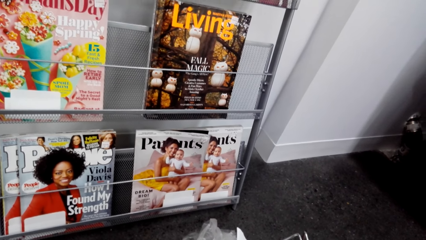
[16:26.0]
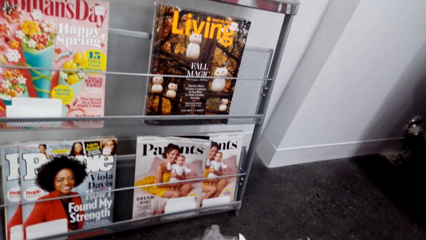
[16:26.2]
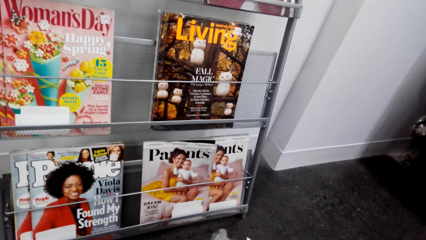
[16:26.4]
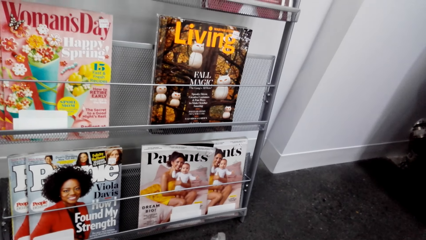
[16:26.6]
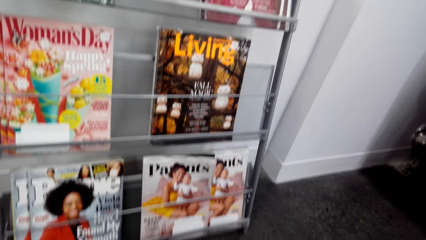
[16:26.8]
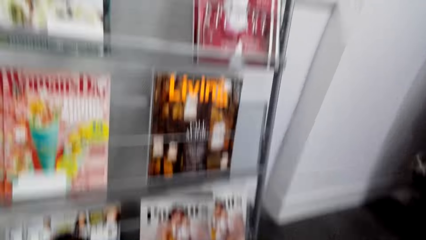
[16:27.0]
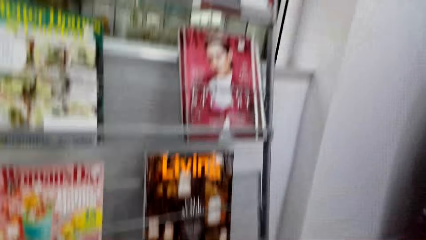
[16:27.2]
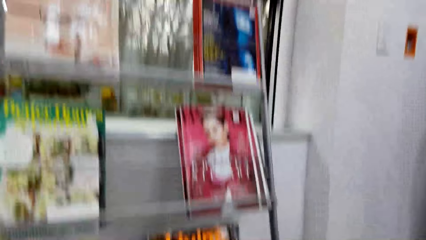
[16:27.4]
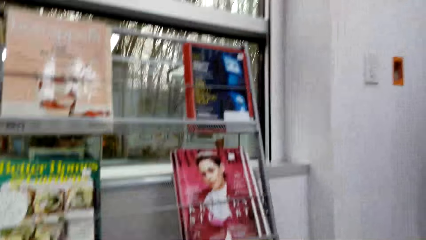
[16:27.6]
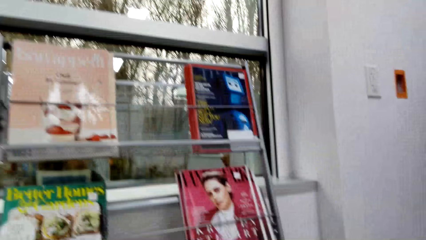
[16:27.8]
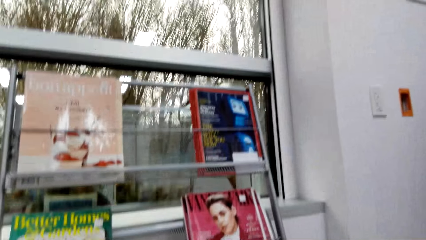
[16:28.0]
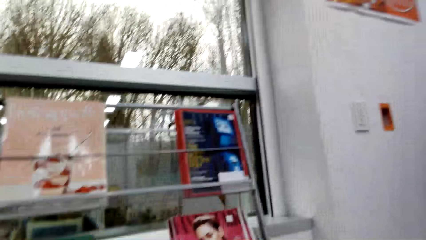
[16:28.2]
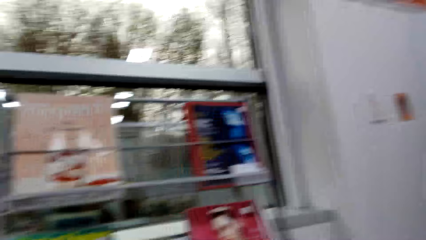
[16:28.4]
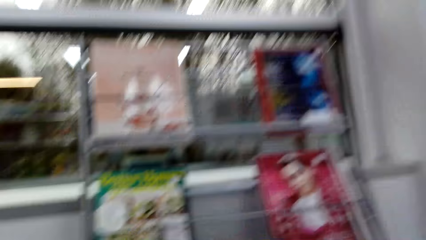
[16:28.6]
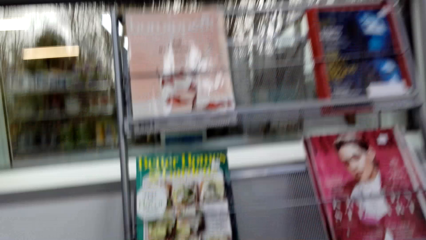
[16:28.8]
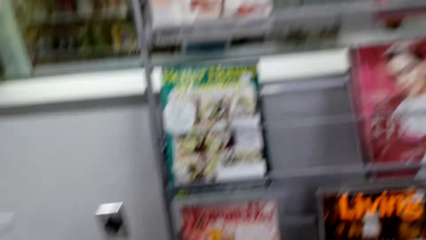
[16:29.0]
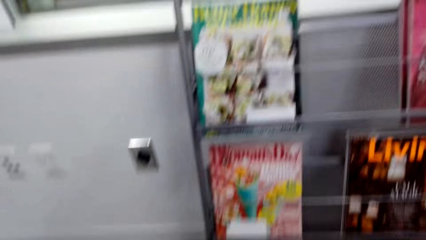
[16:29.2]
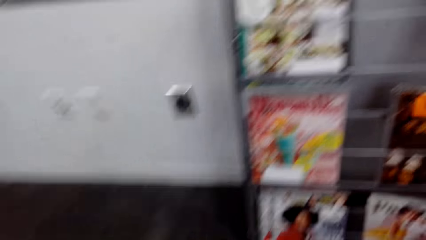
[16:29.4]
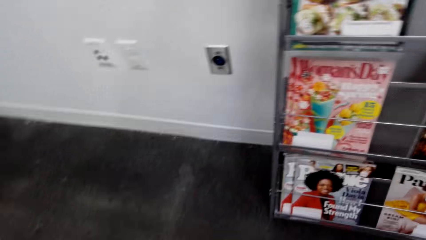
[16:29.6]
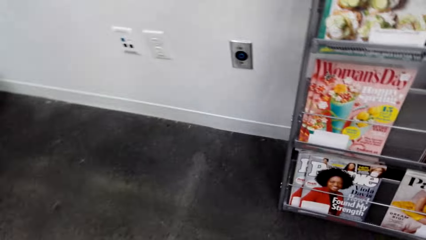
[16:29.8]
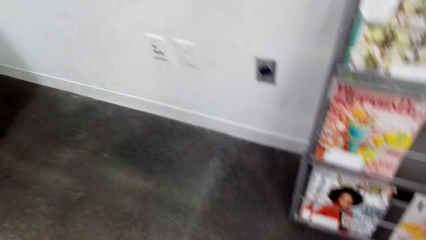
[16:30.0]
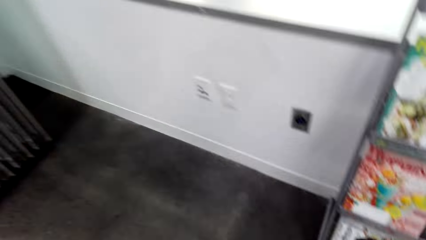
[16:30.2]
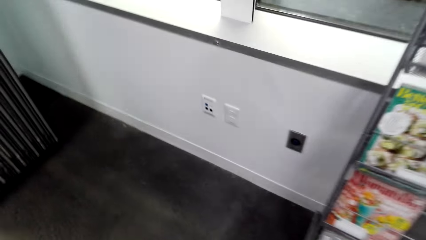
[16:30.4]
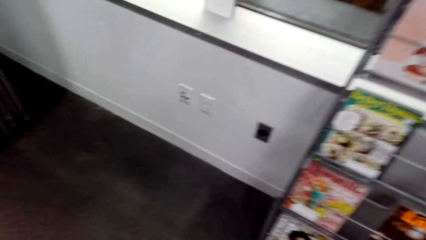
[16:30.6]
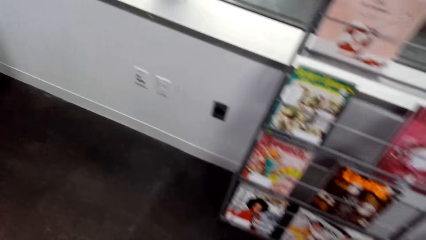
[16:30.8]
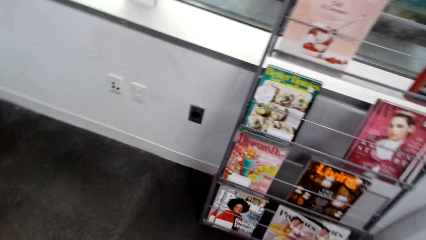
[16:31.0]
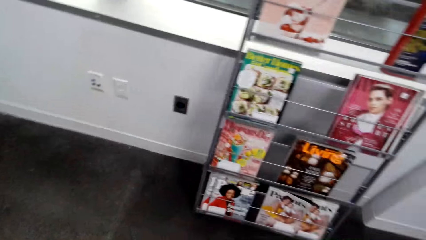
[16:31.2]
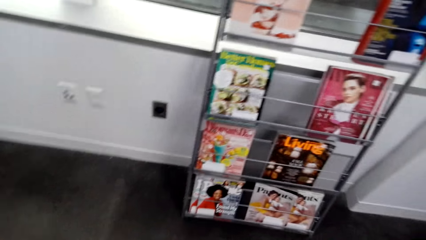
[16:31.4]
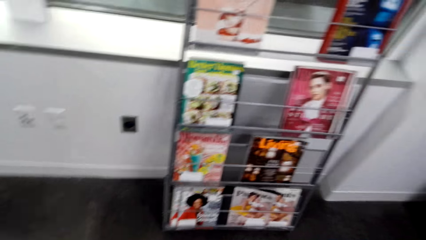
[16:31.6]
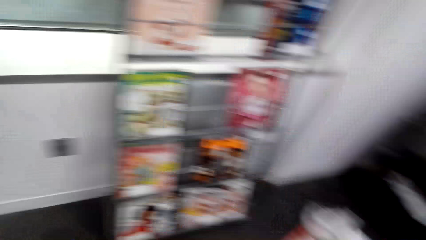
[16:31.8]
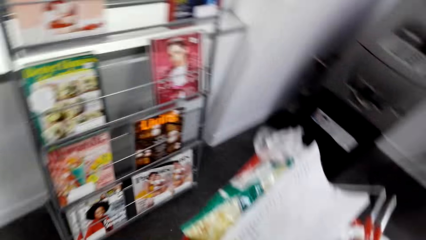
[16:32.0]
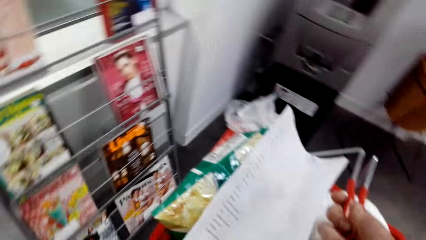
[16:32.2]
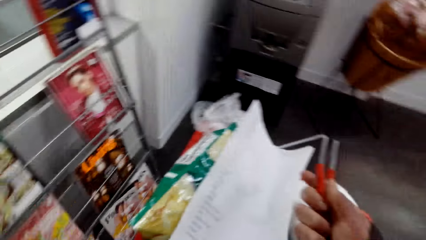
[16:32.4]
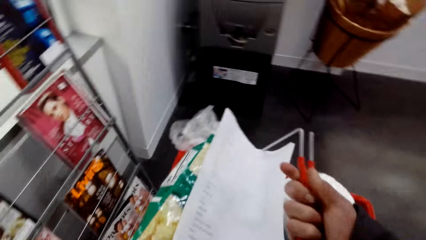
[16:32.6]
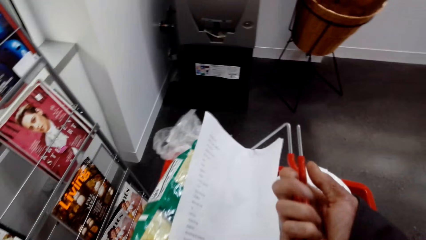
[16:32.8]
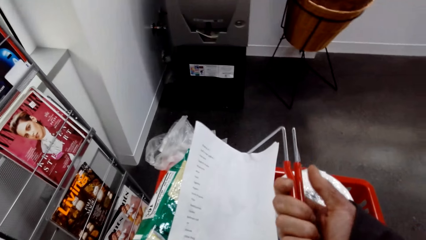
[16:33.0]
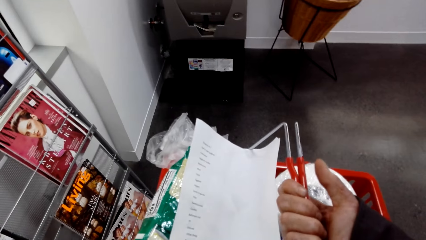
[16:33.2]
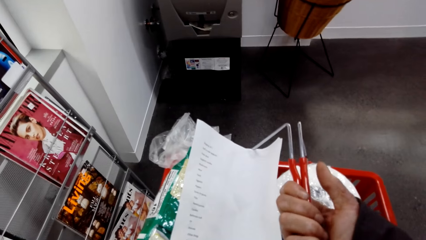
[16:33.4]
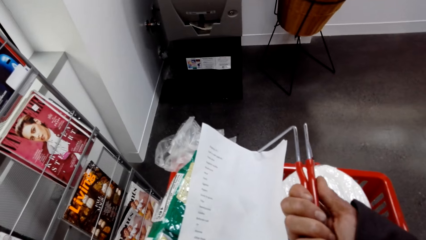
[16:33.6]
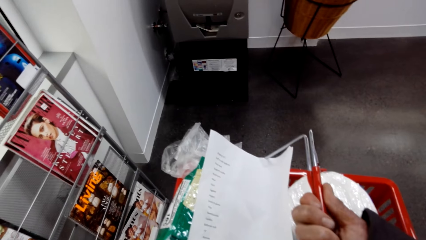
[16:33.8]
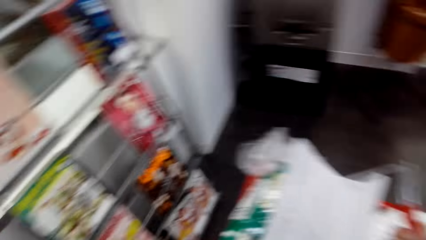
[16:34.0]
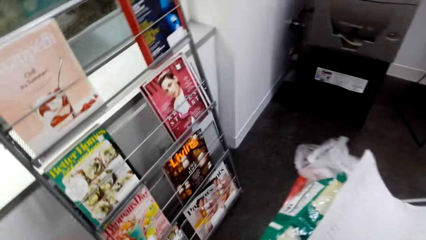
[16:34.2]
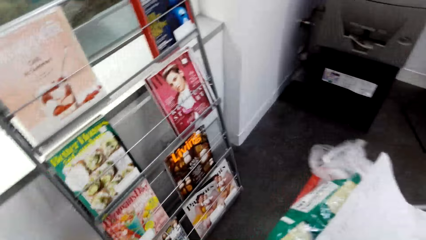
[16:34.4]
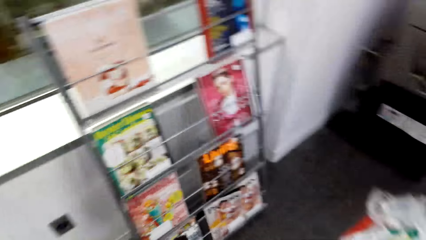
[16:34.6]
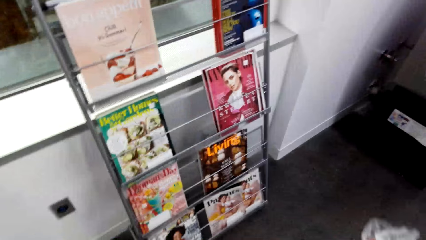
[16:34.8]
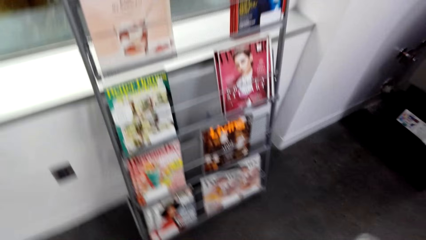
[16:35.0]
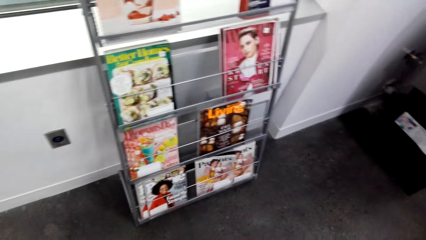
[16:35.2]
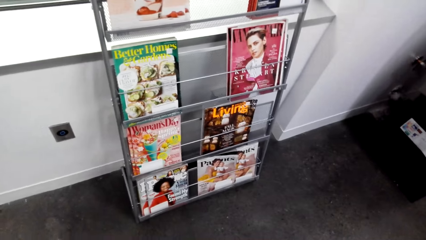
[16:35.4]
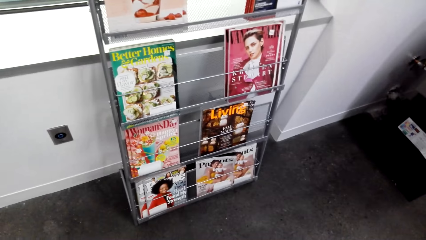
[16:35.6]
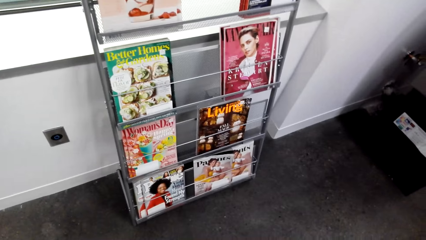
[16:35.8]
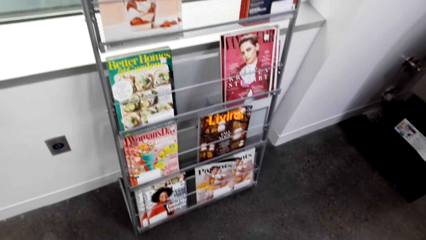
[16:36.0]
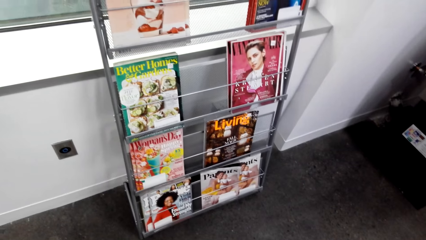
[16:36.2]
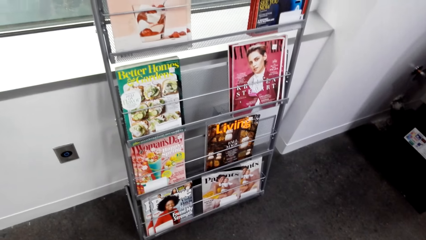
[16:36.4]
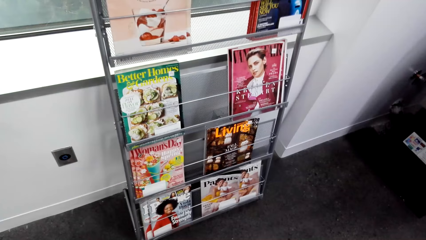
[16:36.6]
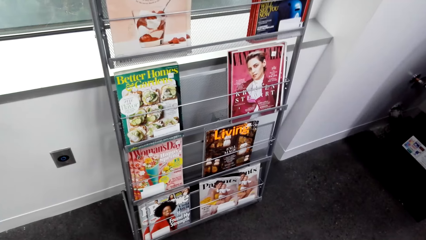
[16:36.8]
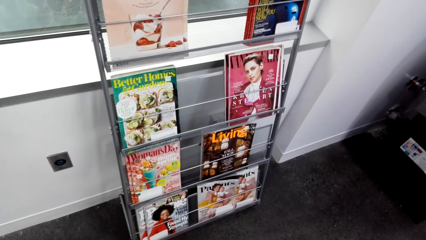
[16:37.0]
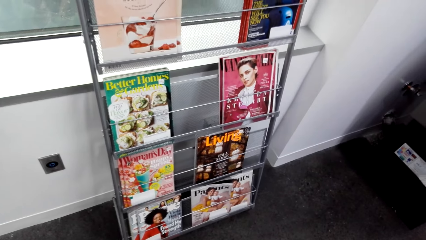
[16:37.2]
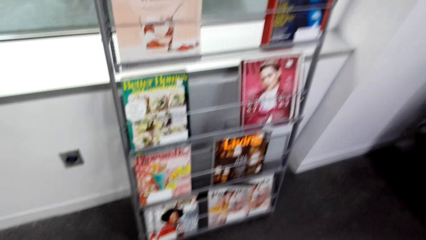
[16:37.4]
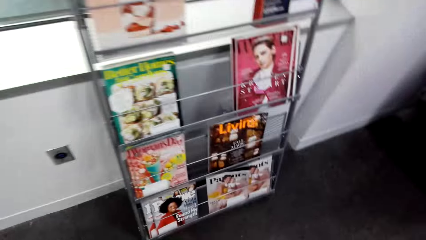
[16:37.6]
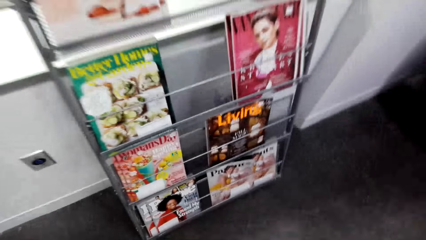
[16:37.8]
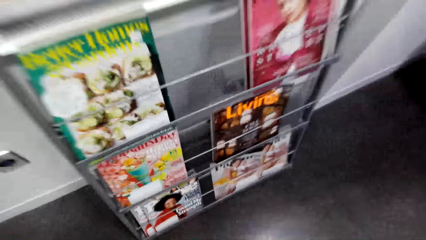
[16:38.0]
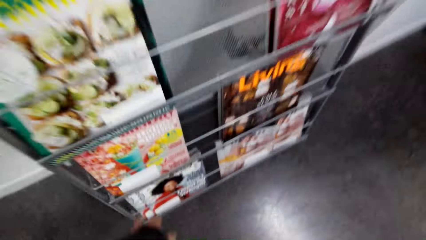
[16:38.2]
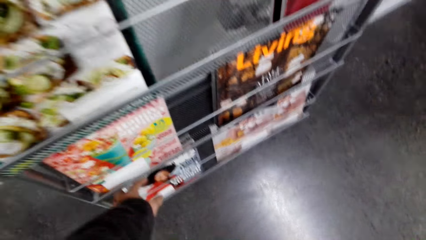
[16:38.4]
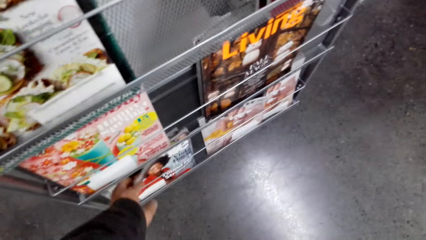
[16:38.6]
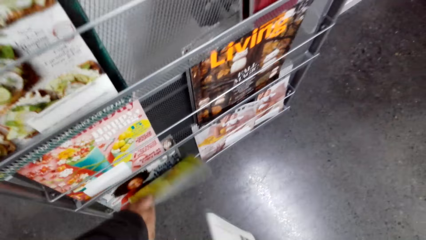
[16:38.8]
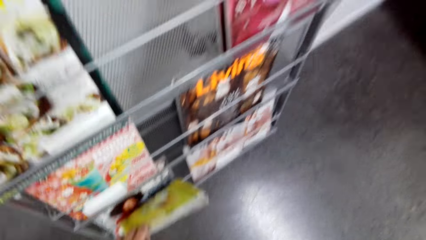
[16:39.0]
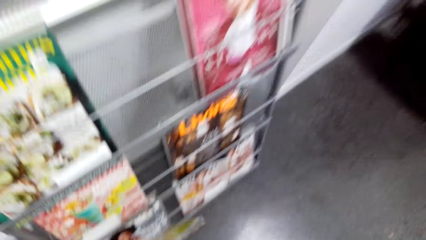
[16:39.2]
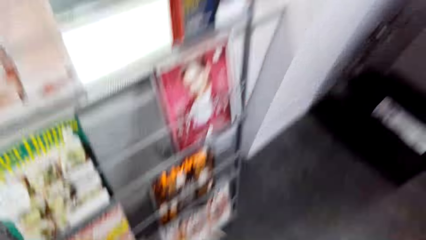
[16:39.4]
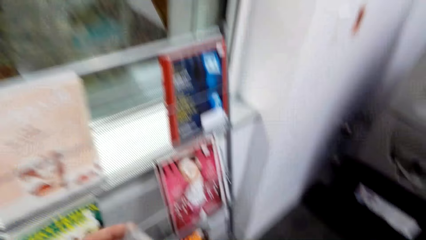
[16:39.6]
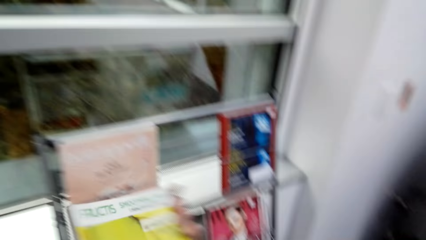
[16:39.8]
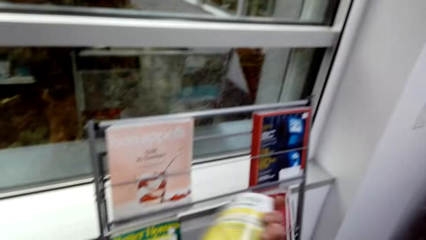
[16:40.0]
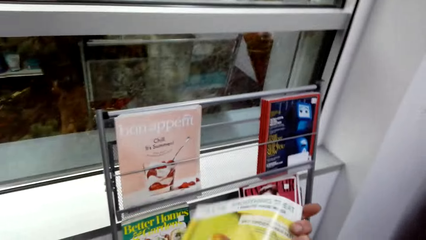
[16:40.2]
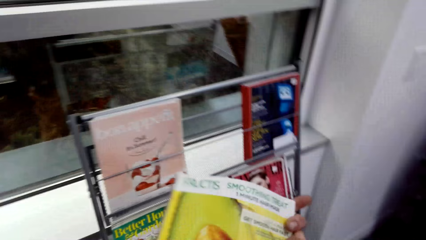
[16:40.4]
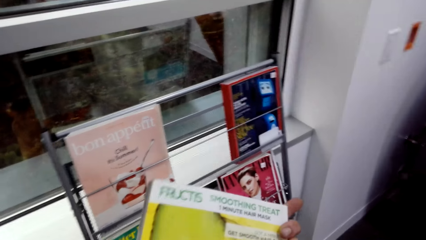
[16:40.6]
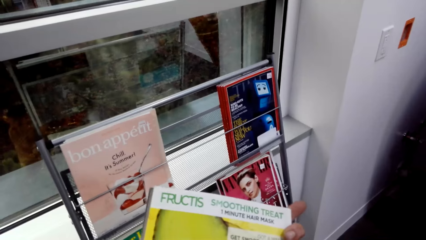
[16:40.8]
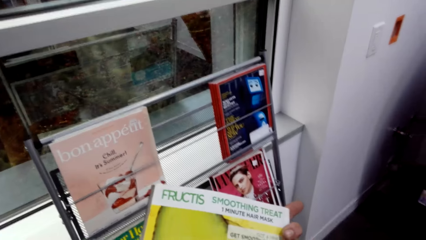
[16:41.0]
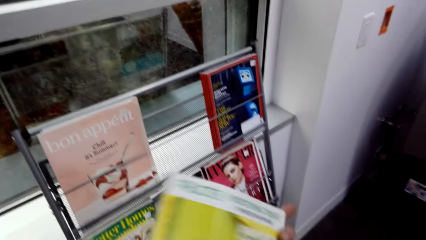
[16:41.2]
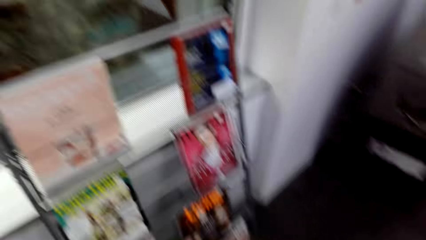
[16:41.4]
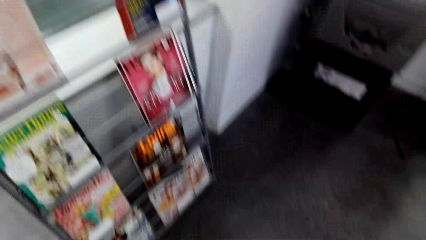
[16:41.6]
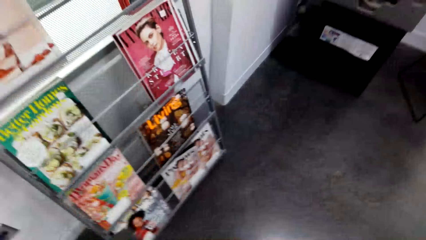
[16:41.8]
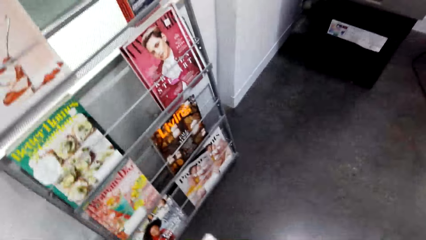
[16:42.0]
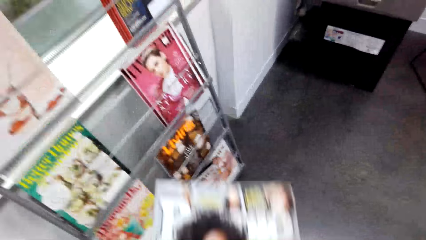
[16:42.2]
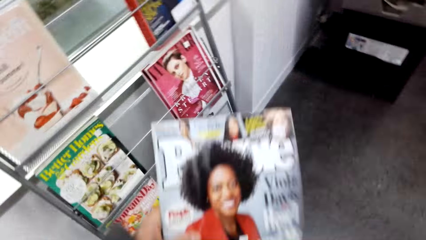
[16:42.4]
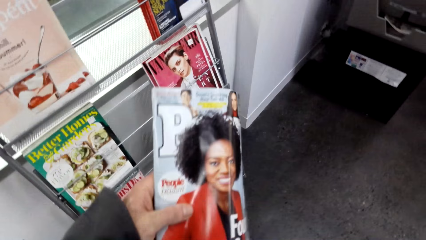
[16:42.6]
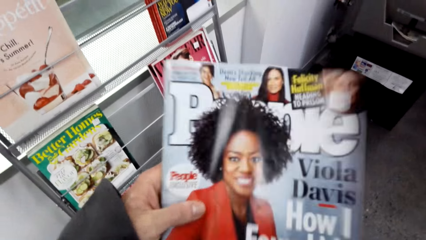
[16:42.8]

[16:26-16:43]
The camera wearer turns around. They hold a shopping basket. They turn around. They look at the books in a shelf. They hold a magazine book in the shelf. They take the magazine. They turn around.
